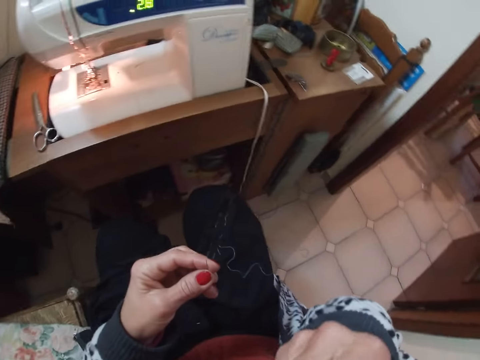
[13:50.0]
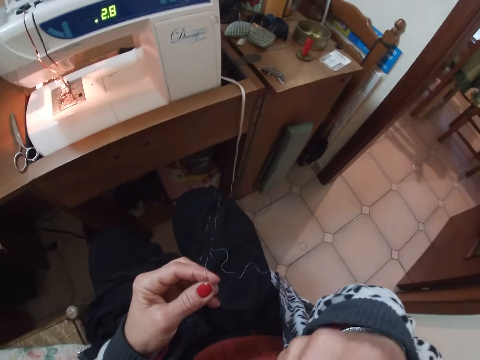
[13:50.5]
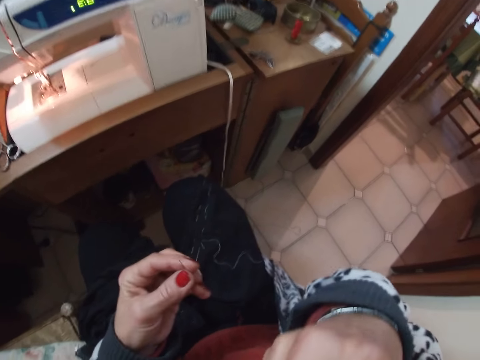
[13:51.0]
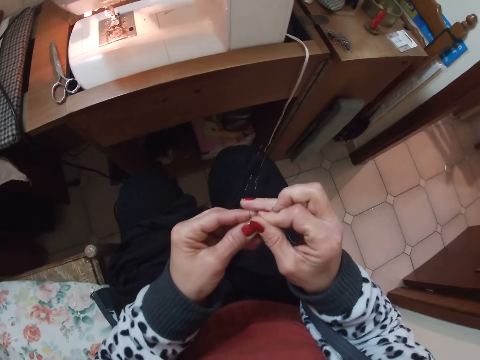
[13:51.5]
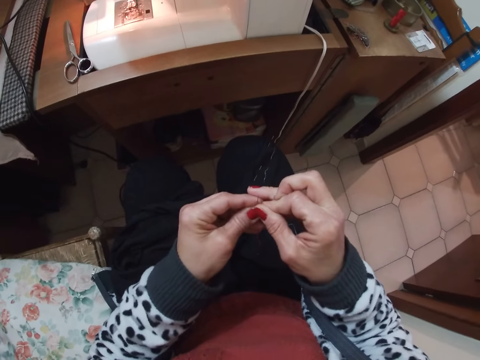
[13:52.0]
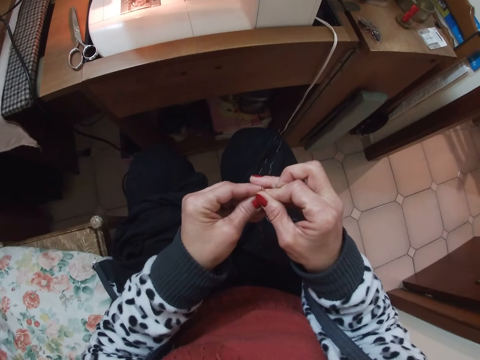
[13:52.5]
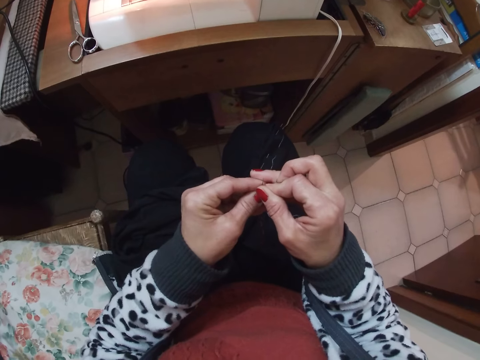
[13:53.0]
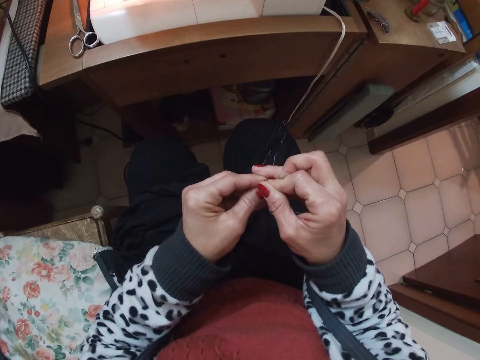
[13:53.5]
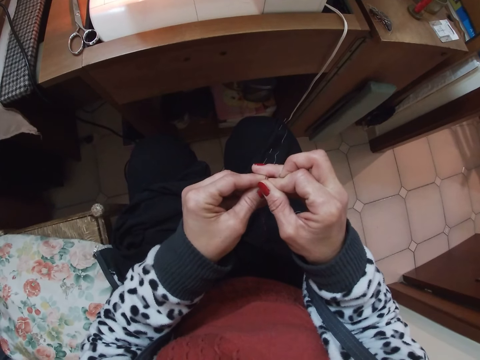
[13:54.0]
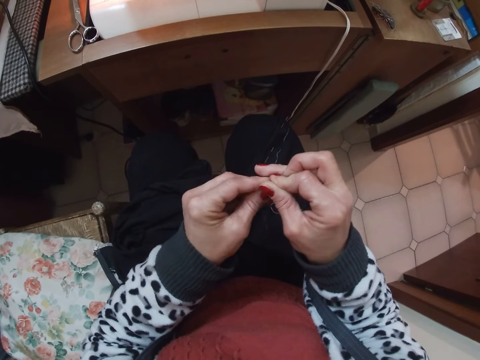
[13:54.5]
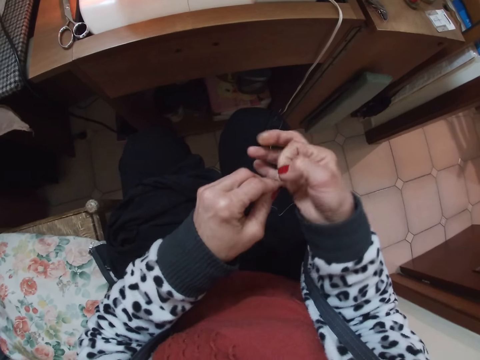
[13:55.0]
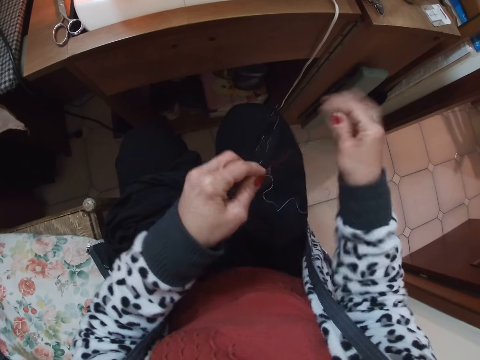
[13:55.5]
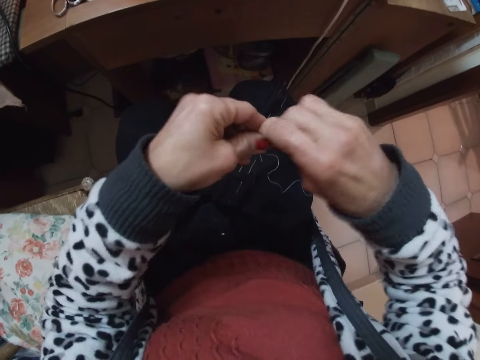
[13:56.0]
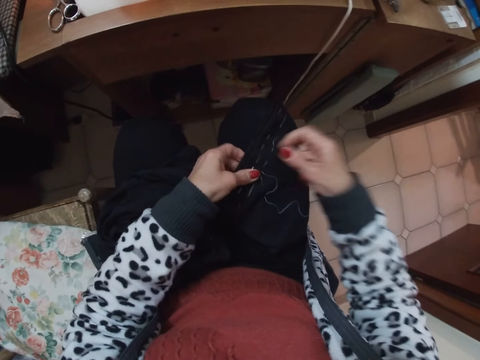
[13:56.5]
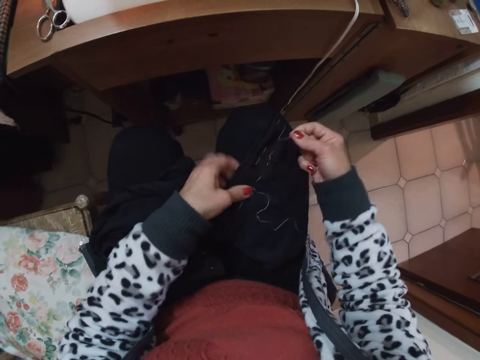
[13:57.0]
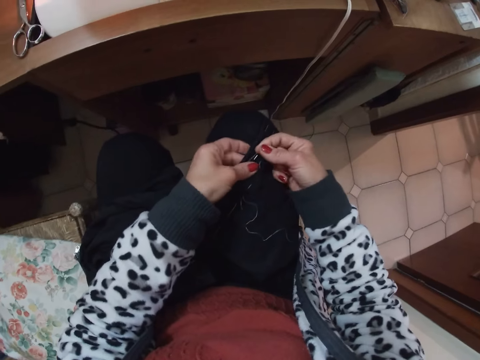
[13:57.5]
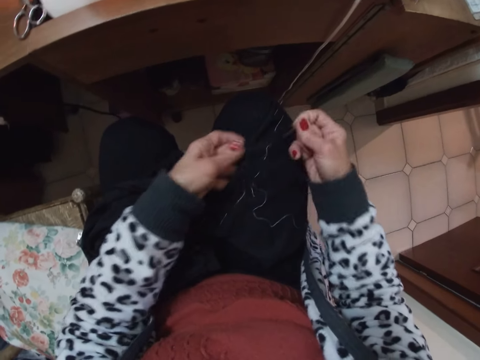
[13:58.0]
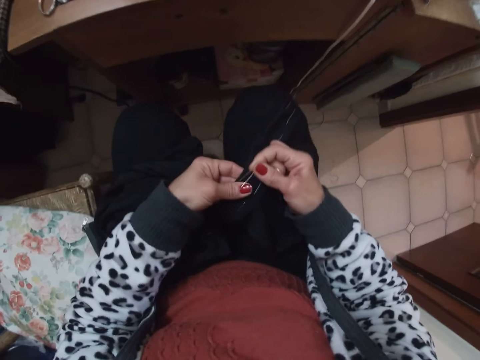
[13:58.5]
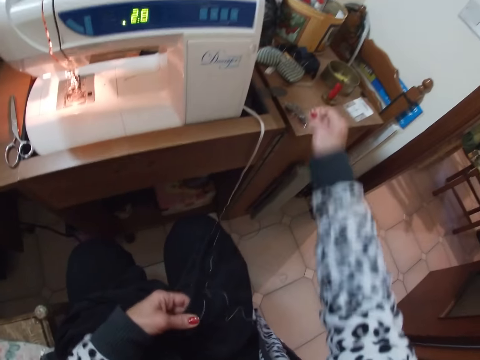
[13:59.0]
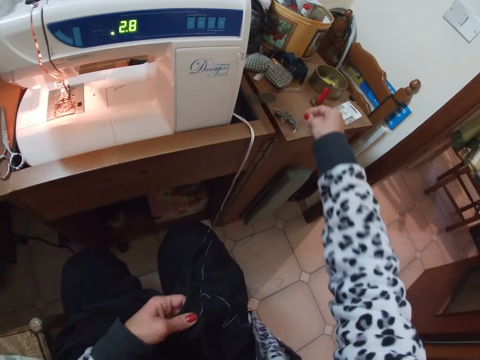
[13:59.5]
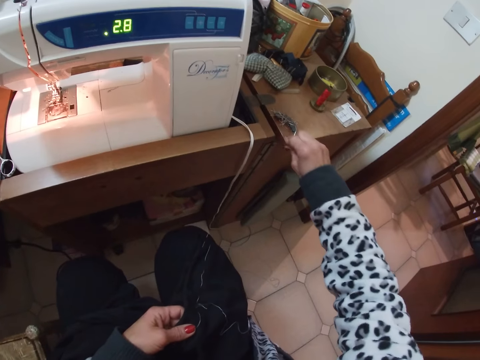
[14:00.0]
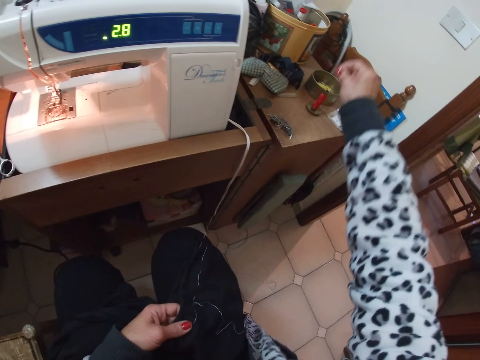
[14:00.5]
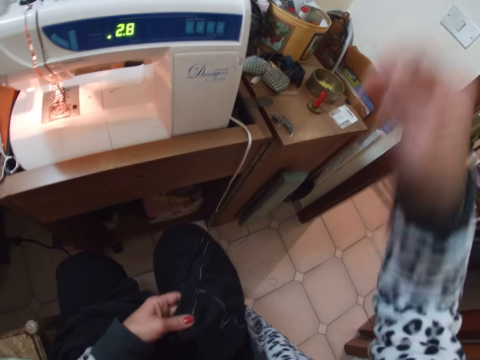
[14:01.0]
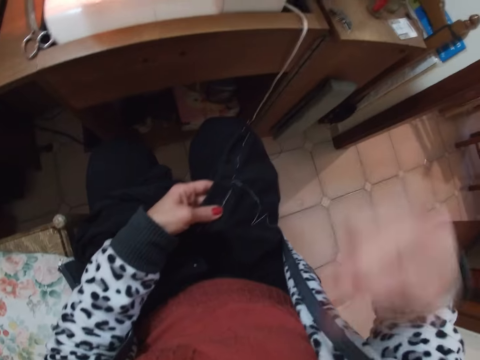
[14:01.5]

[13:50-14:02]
The camera wearer puts the thread into a needle. They exchange the needle to the other hand. They hold the garment. They pull a pin. They hold a different part of the garment. They pull a pin. They arrange the material with both hands. They hold a different part of the garment. They pull a pin. They drop the needle on the table. They pick up a pin. They pull a thread from the table.

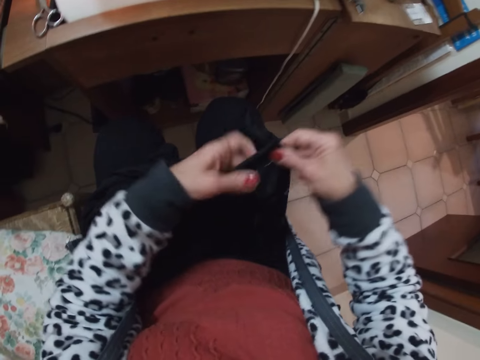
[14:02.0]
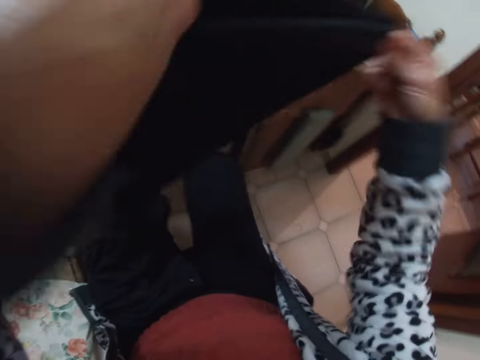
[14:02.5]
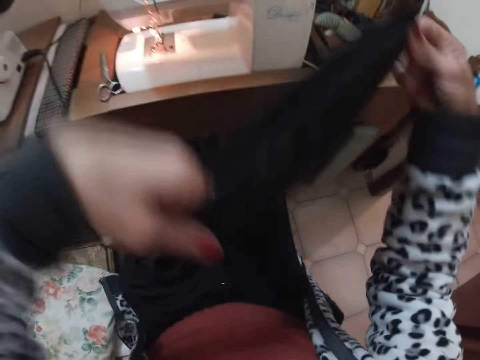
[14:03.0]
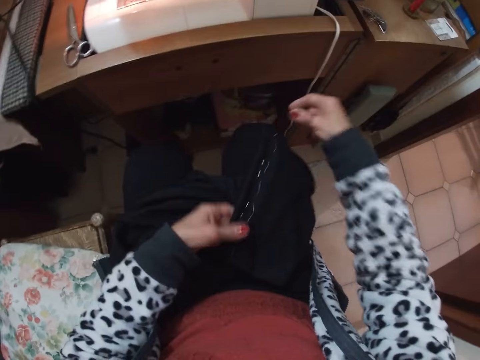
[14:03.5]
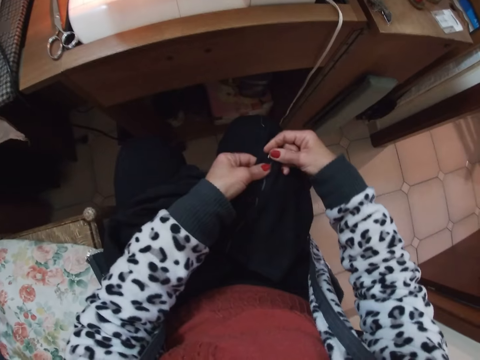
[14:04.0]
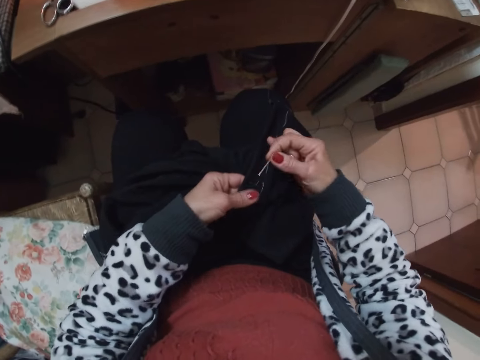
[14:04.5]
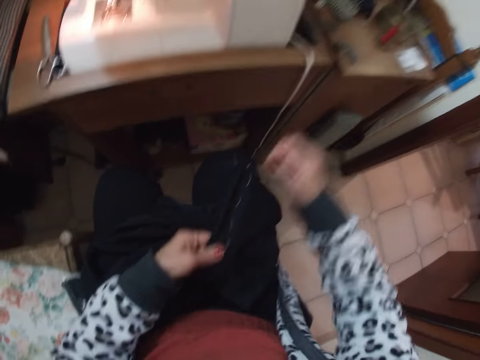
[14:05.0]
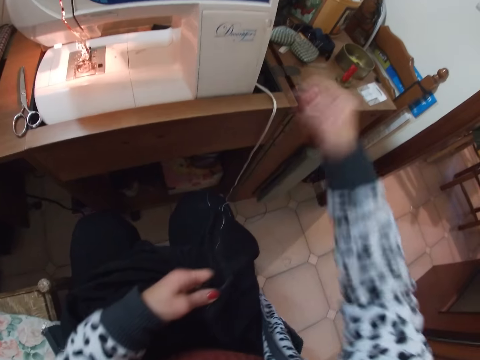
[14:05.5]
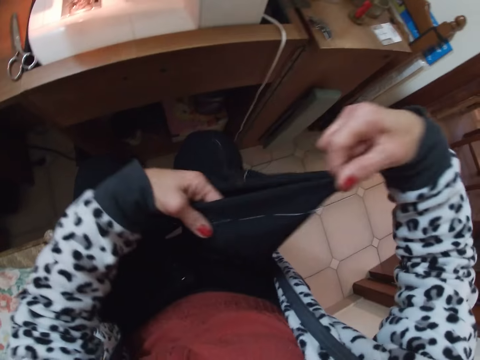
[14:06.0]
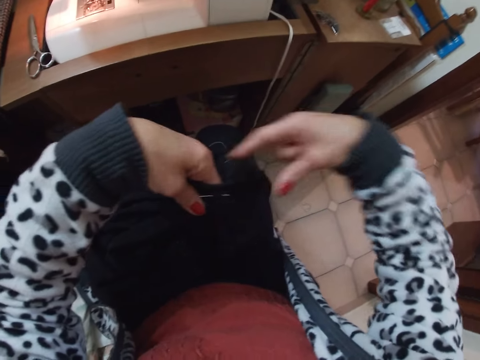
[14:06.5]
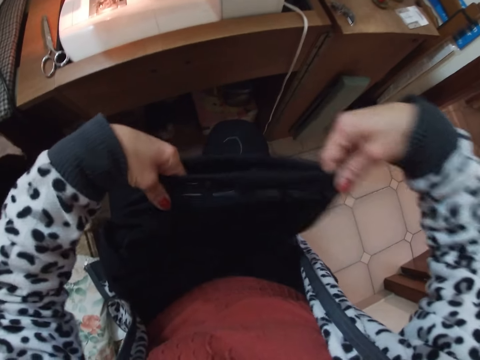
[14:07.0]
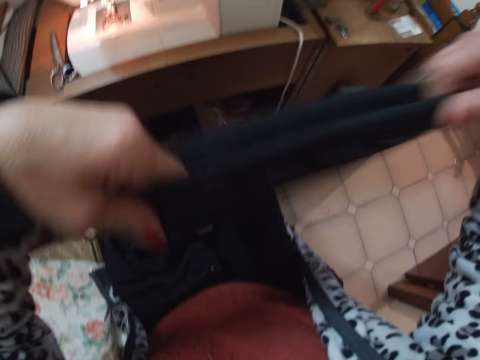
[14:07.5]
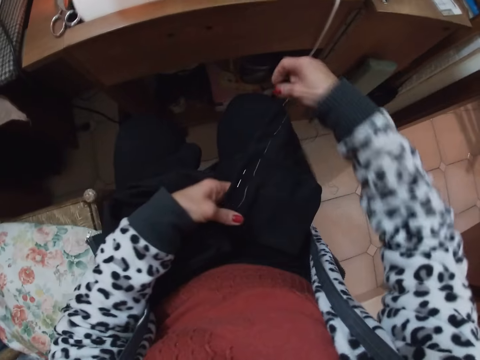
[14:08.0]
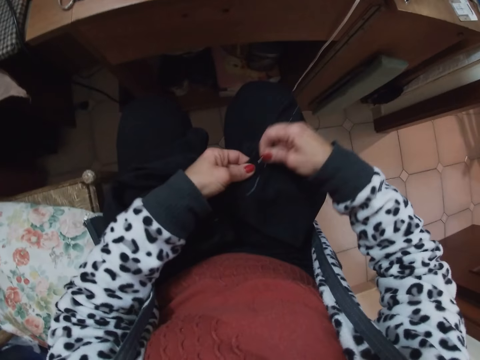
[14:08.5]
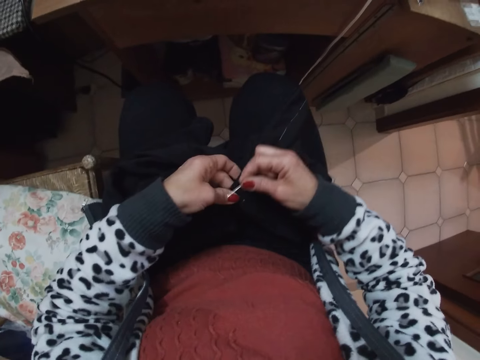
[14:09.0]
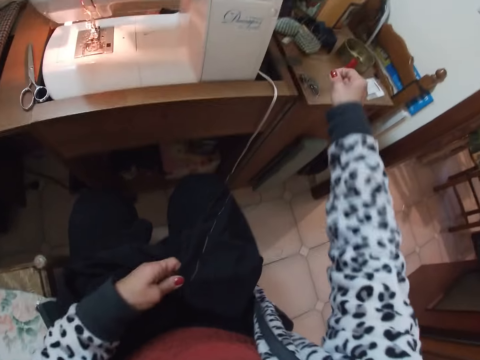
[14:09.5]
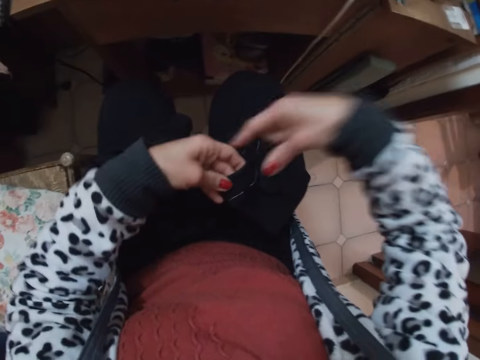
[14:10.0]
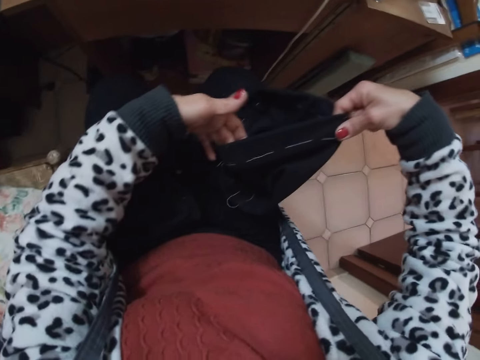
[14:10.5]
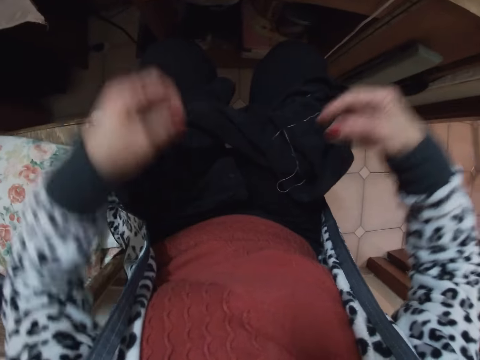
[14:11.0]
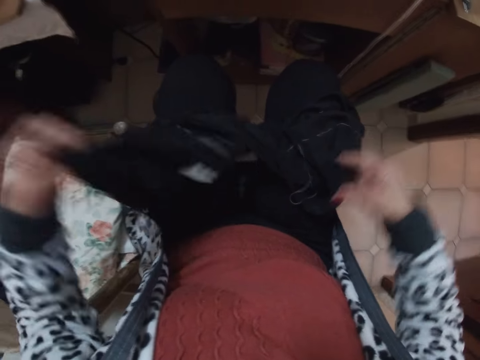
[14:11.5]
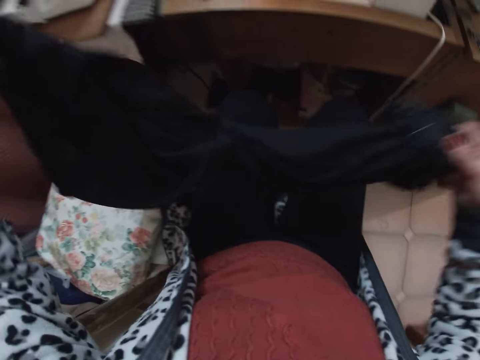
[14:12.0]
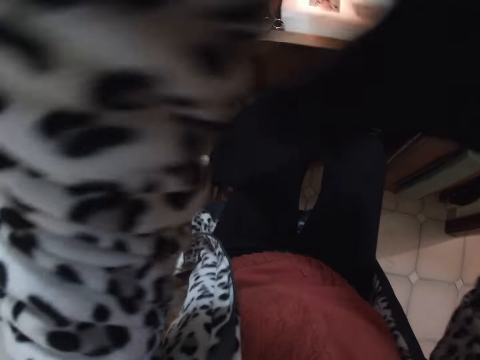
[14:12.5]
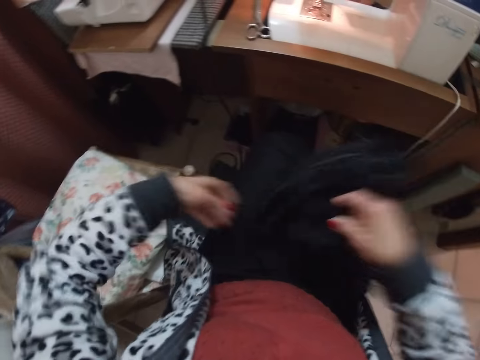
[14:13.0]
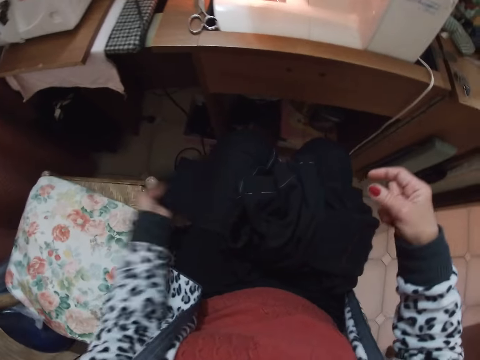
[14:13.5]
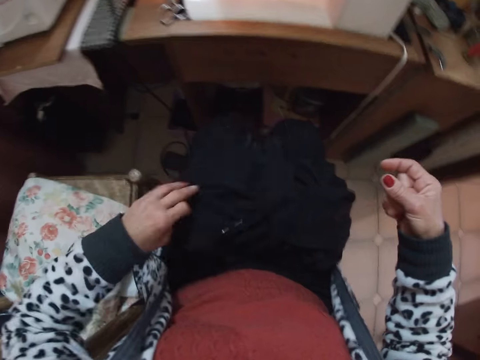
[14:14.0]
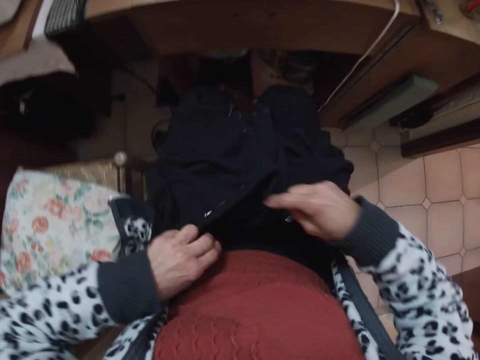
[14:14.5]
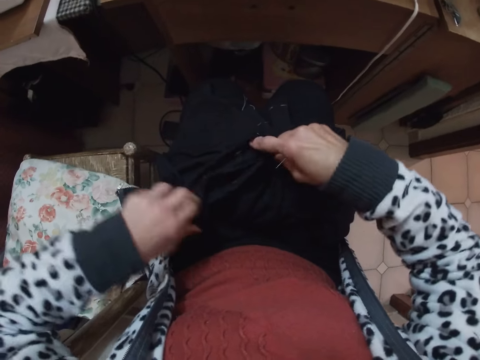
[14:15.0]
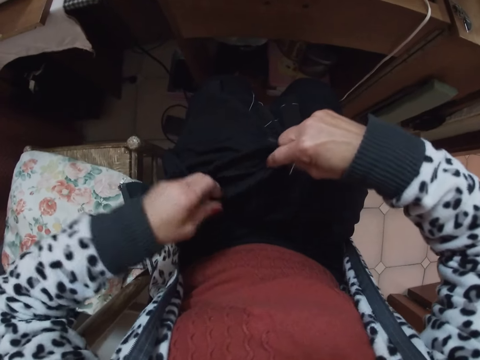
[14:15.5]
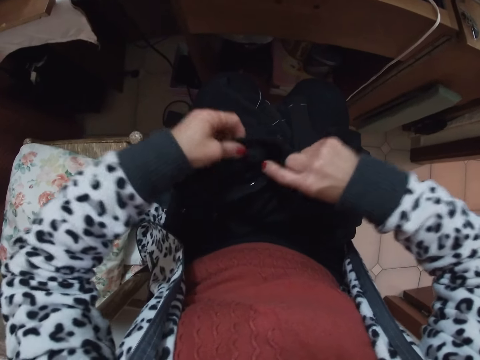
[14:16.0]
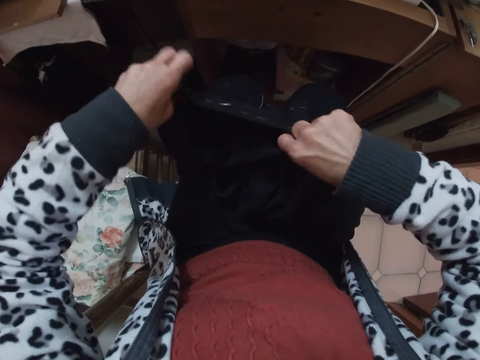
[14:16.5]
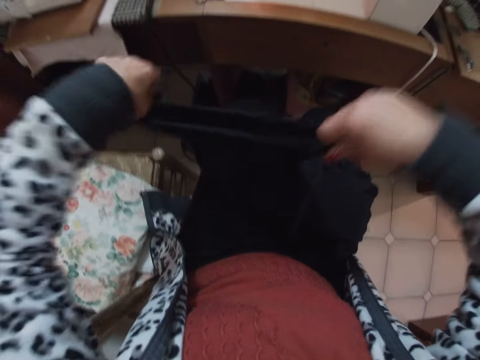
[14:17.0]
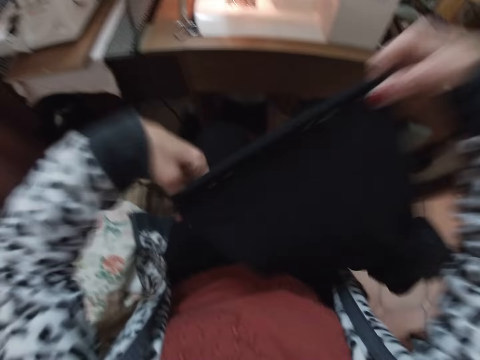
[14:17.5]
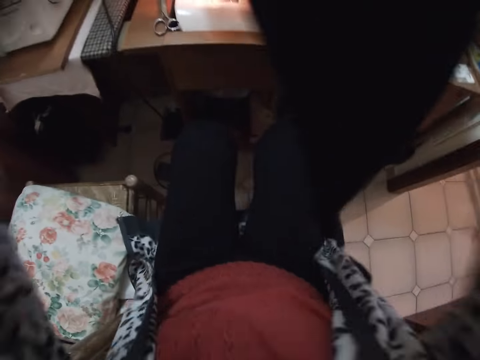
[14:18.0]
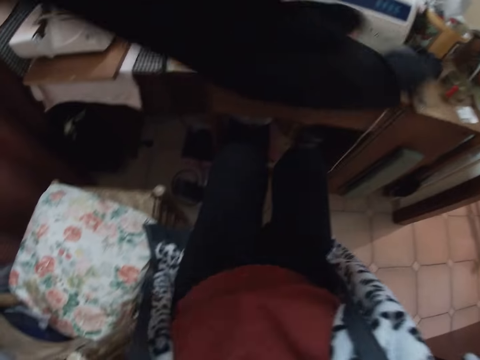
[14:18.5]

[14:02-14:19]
The camera wearer lifts the garment. They arrange the material with both hands. They put the garment on the lap. They pull the pin. They hold the garment. They pull a pin. They drop the needle on the table. They lift the garment. They arrange the material with both hands. They put the garment on the lap. They hold the garment. They pull a pin. They hold a different part of the garment. They drop the needle on the table. They lift the garment. They arrange the material with both hands. They release the garment. They pick up the garment. They hold the garment with the other hand. They release the garment. They pick up the garment. They release the garment. They hold the garment. They lift the garment.
